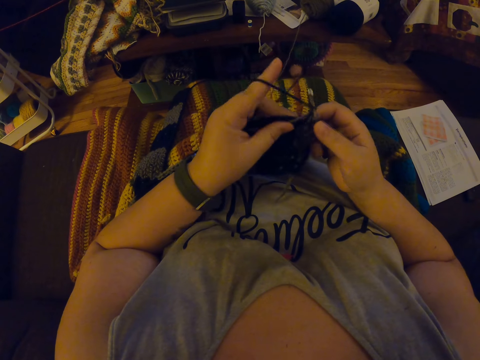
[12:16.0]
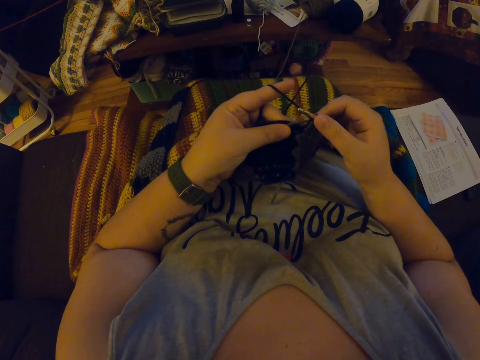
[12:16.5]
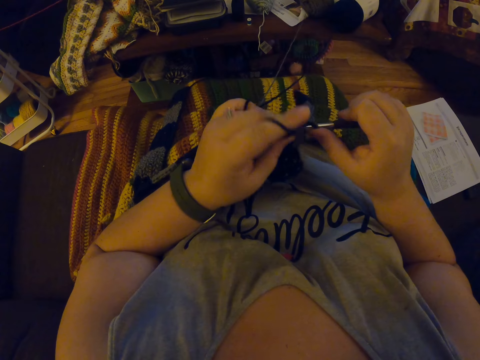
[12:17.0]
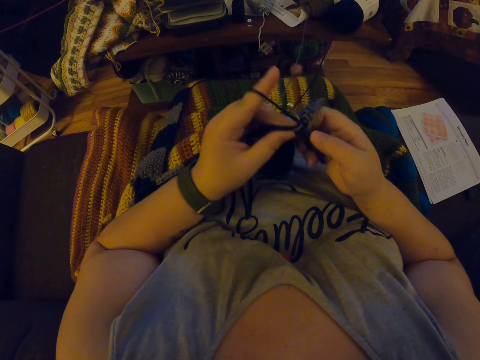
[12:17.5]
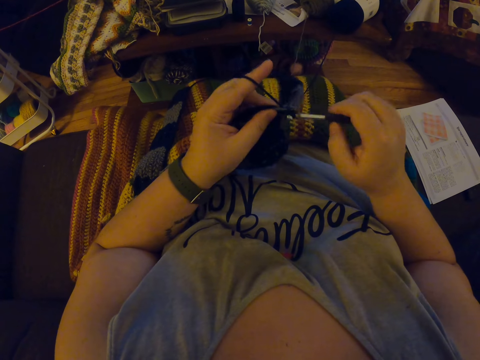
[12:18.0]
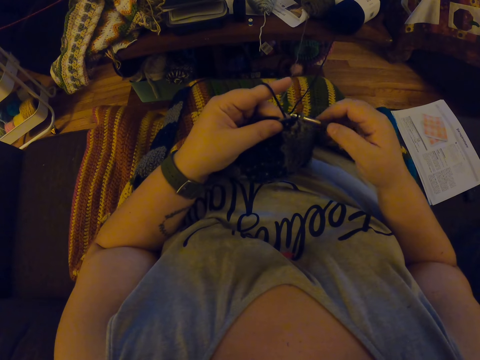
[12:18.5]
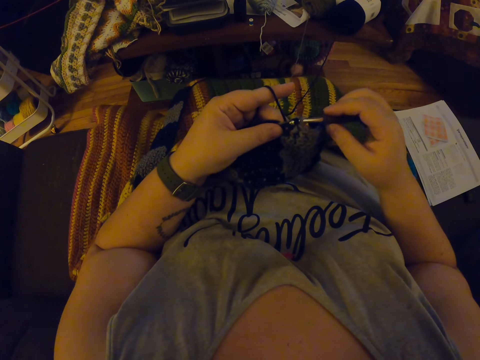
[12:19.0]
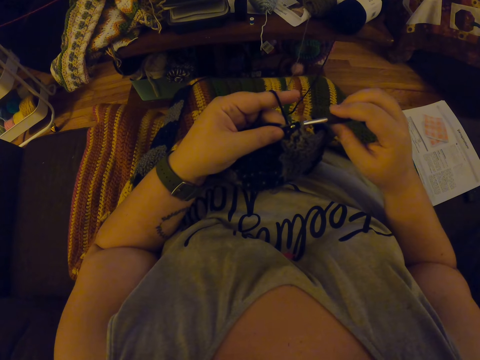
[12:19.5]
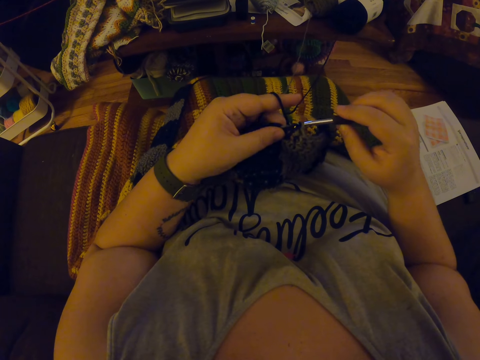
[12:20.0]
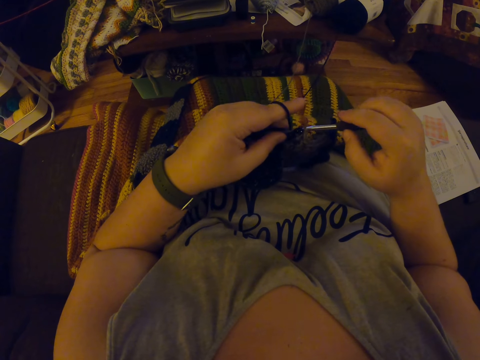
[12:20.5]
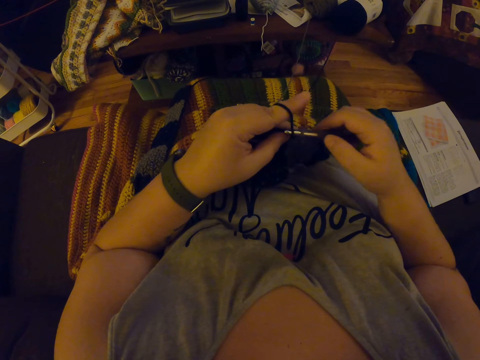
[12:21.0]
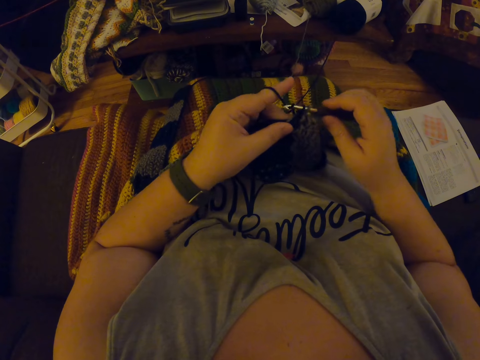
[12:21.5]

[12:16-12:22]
The camera wearer crochets the fabric with the yarn.

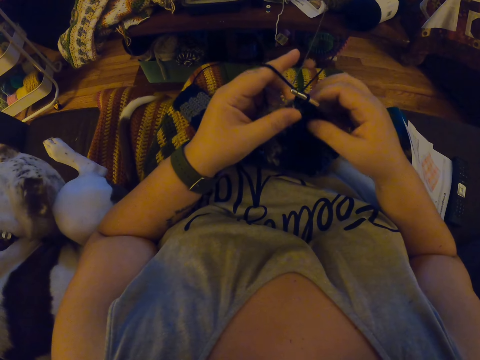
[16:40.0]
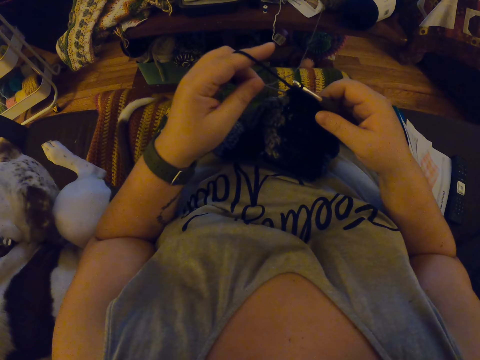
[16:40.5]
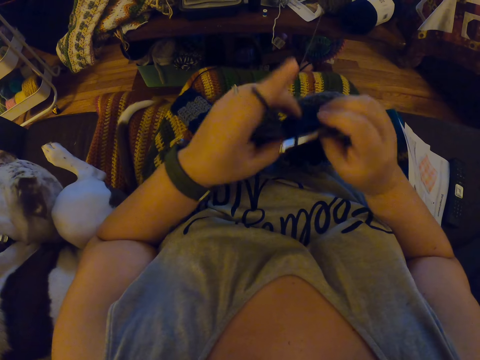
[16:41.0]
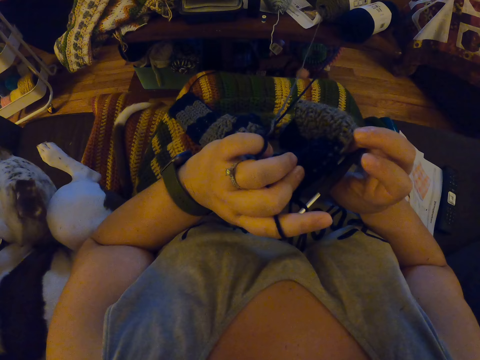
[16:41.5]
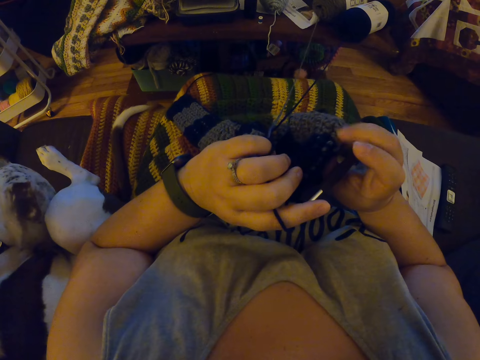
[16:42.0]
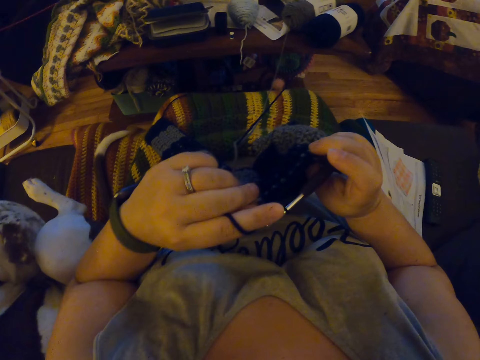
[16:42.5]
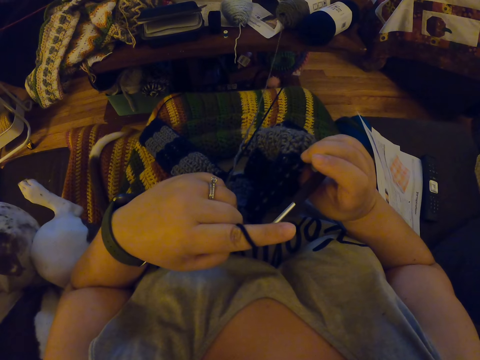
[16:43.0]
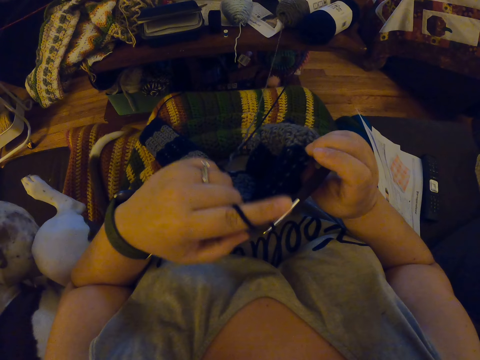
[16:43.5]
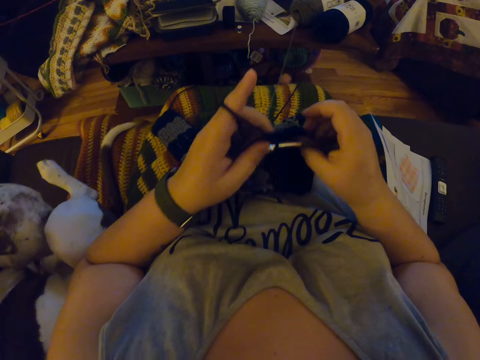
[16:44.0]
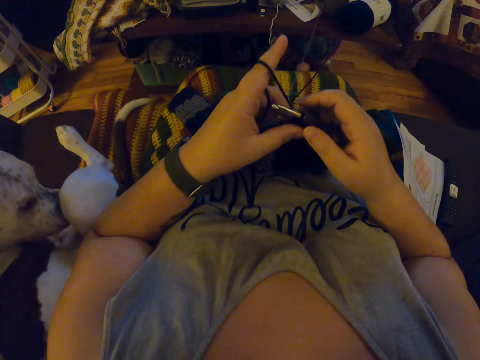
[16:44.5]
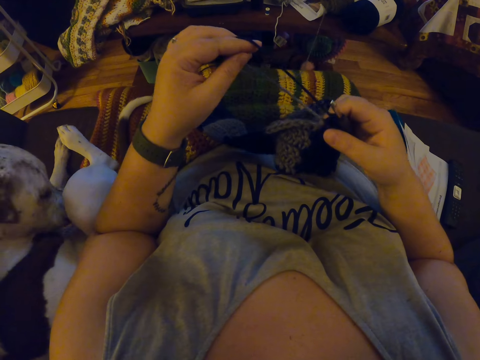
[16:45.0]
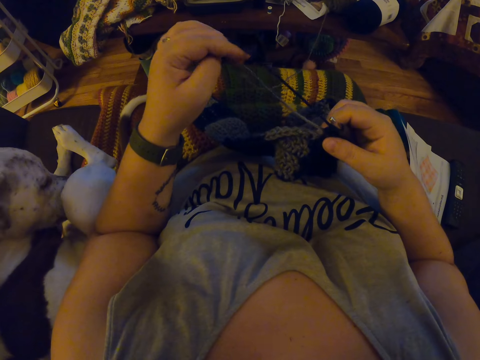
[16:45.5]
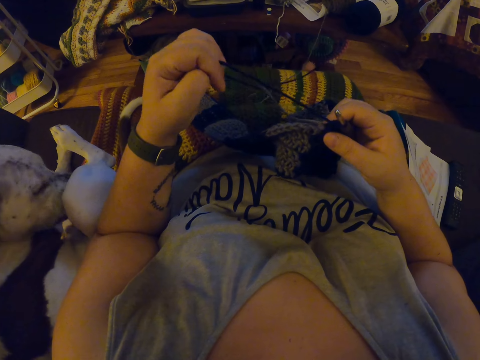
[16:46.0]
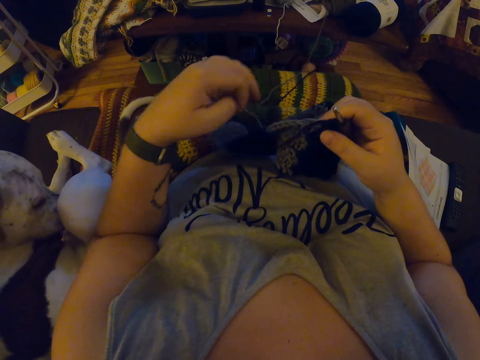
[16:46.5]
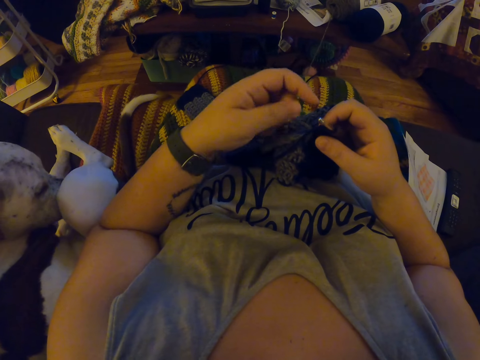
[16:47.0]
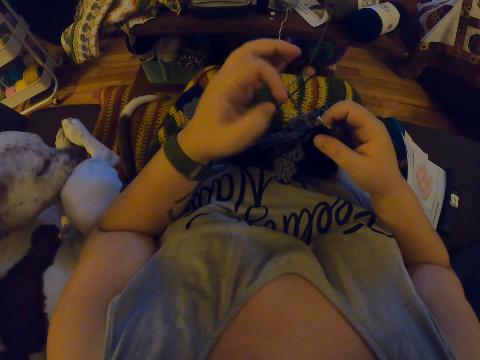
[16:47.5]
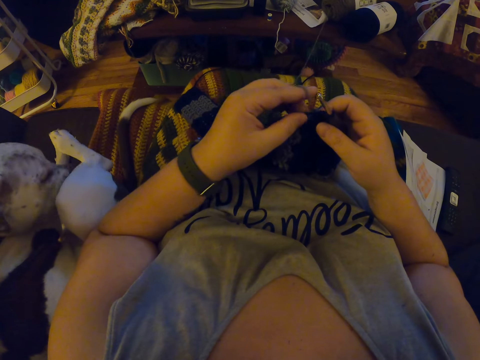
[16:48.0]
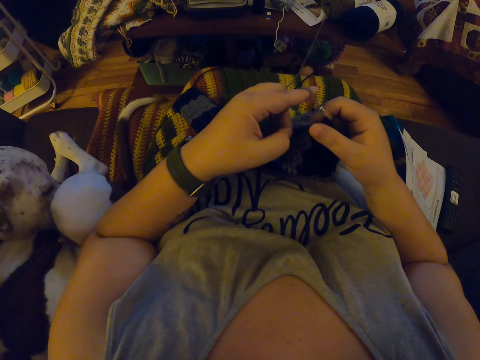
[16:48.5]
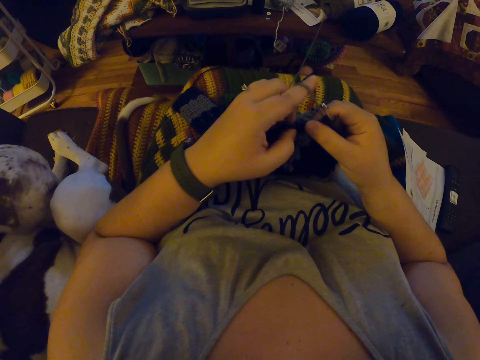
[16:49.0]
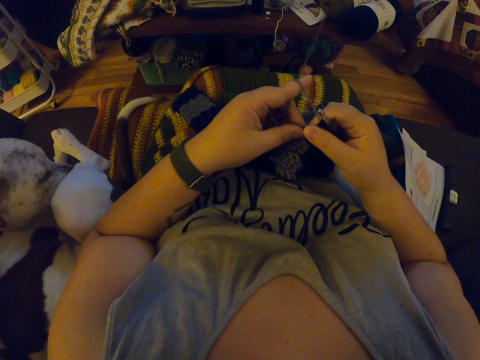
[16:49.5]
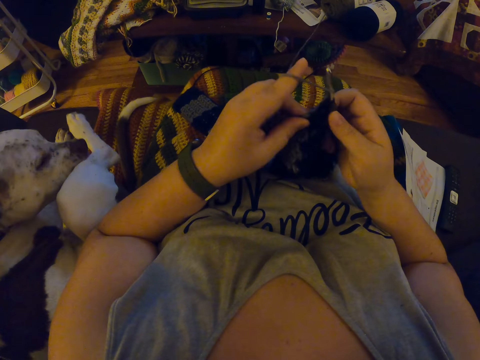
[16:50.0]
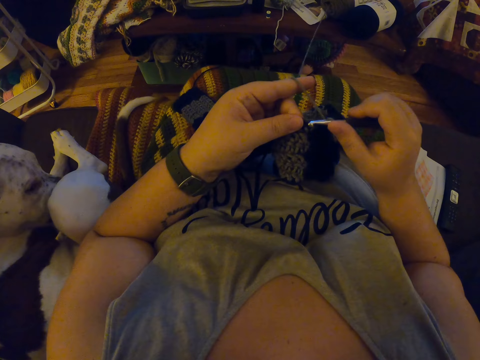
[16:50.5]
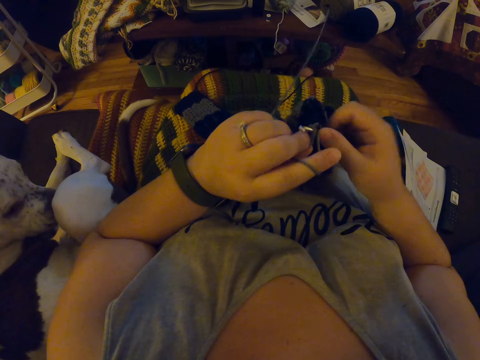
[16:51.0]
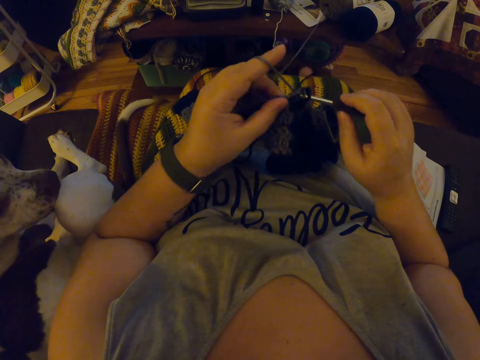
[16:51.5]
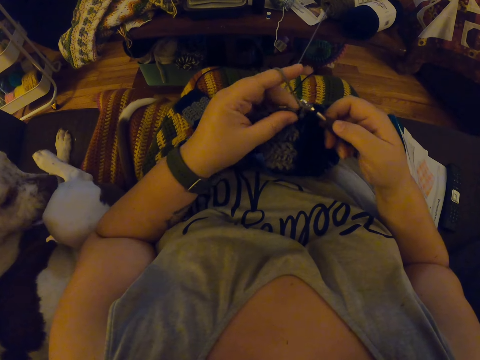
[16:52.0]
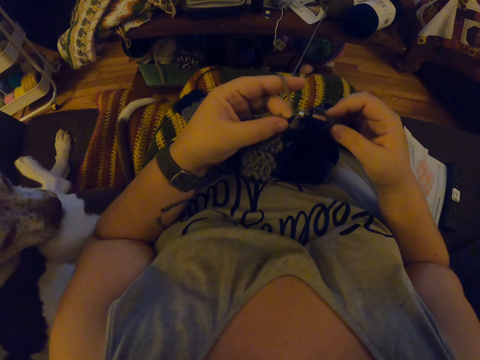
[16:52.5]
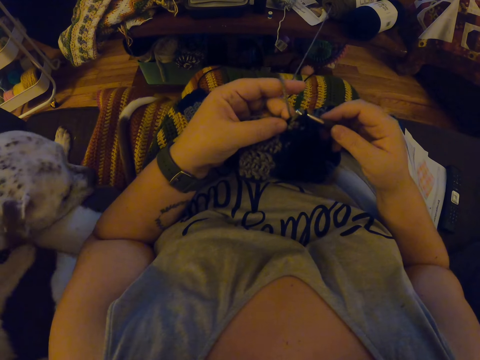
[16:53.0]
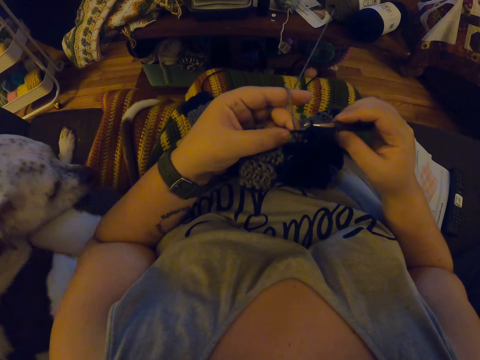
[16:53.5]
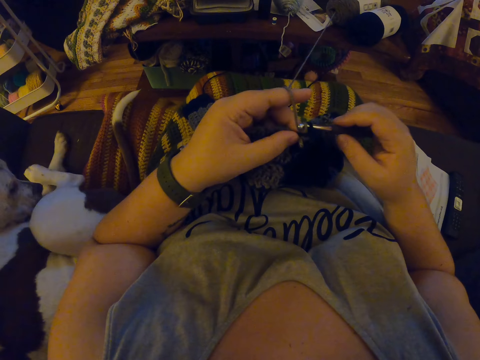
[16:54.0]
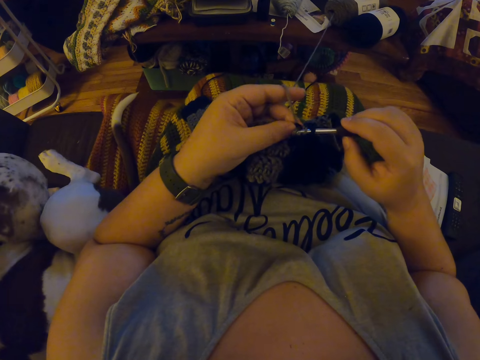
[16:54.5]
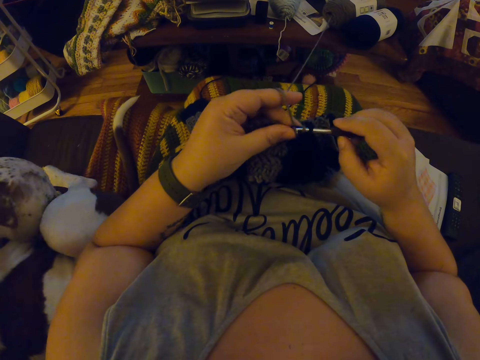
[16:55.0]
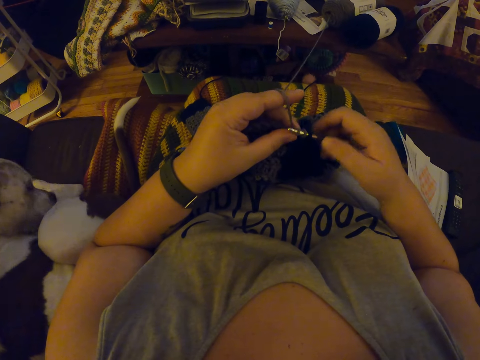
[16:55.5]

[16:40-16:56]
The camera wearer turns the crochet with both hands briefly. She releases her left fingers from the yarn. She wraps the yarn around her left fingers. She resumes crocheting the yarn.

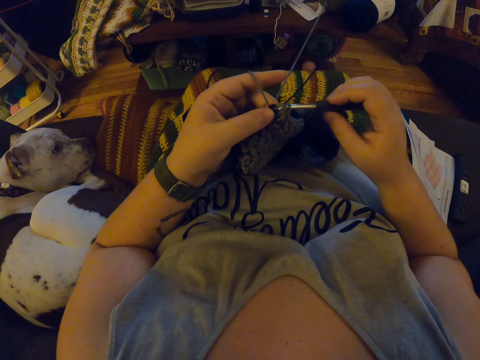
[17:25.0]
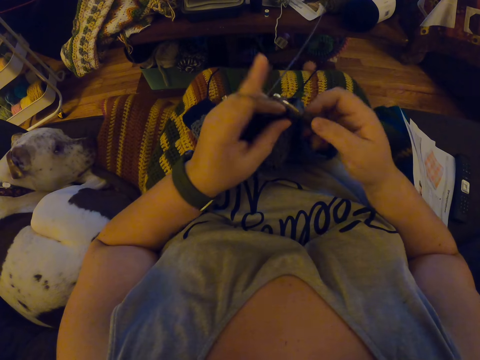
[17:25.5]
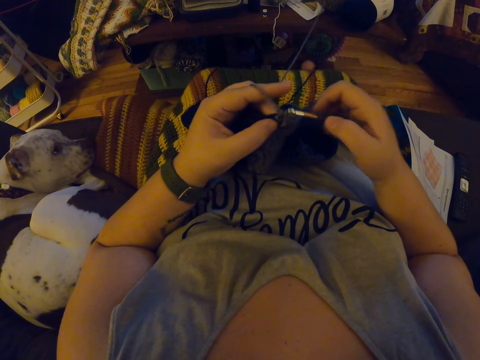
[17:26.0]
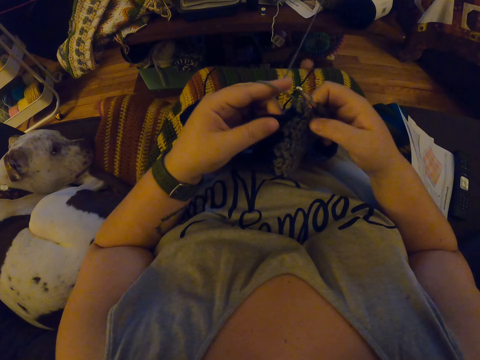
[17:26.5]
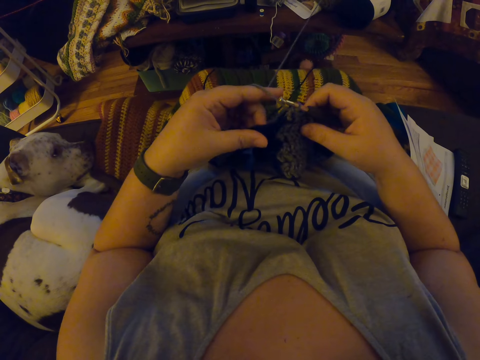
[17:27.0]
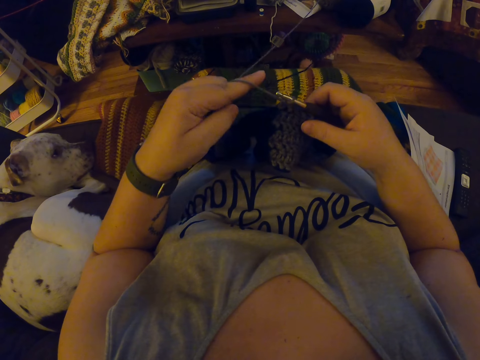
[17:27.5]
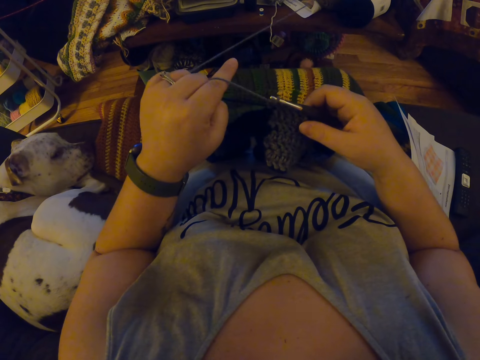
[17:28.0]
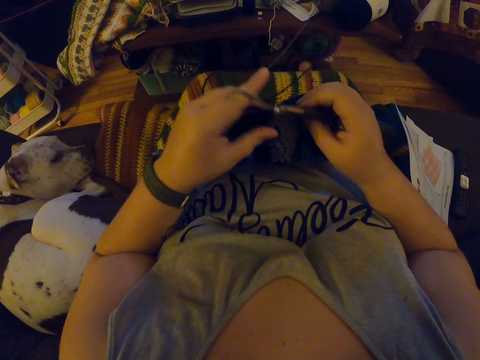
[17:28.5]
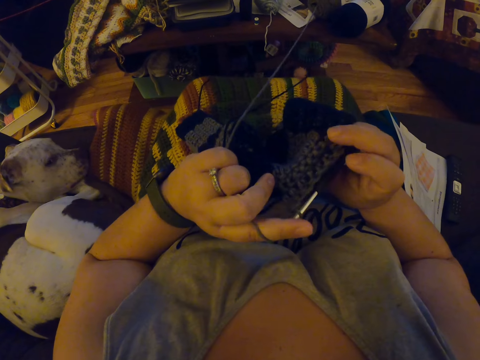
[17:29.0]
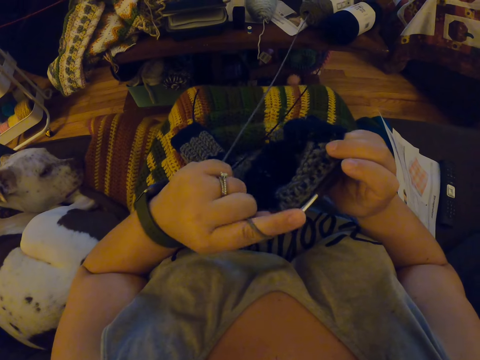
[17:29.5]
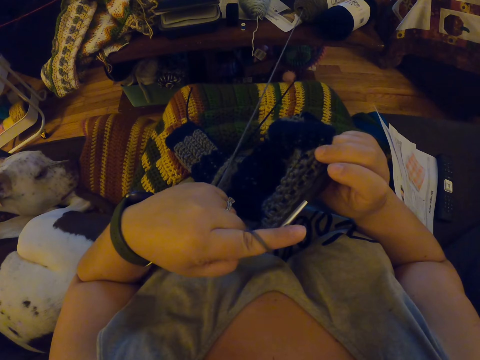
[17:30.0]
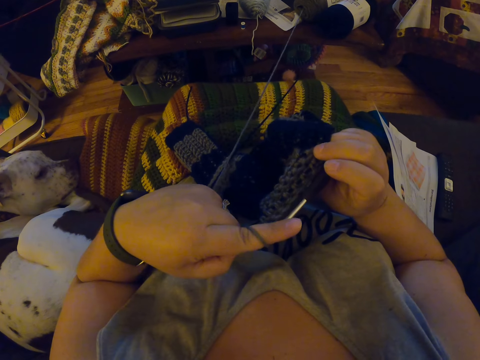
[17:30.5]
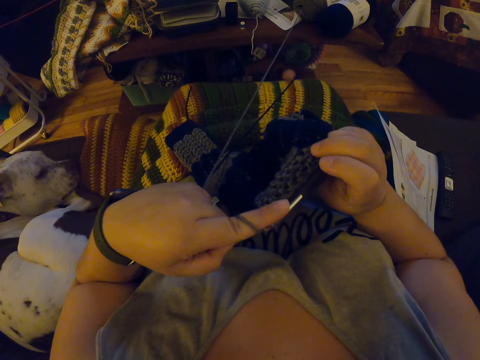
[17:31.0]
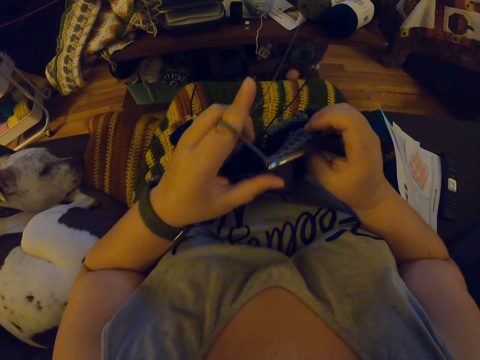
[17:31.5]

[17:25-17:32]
The camera wearer adjusts the yarn with her left hand. She turns the crochet with both hands.
